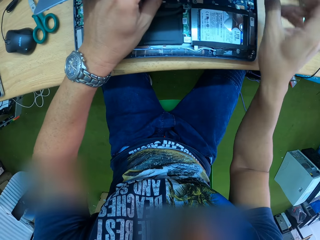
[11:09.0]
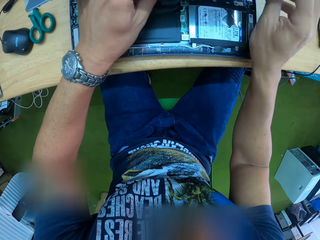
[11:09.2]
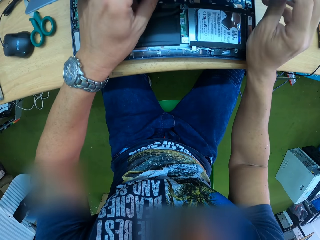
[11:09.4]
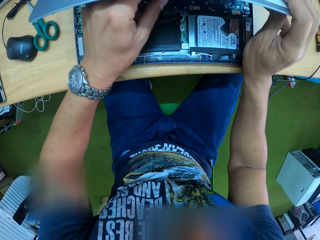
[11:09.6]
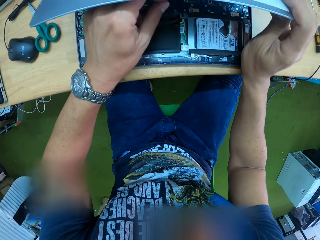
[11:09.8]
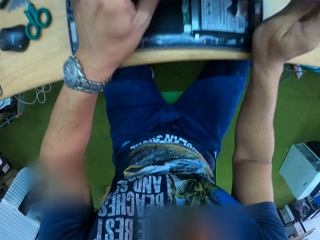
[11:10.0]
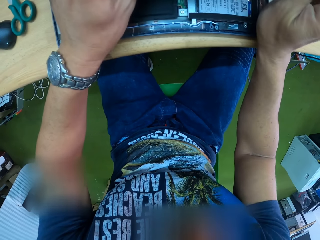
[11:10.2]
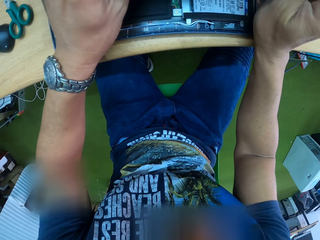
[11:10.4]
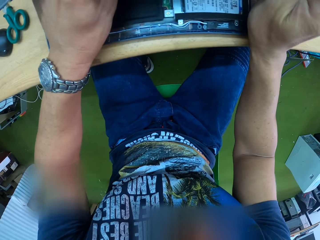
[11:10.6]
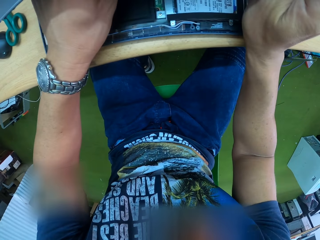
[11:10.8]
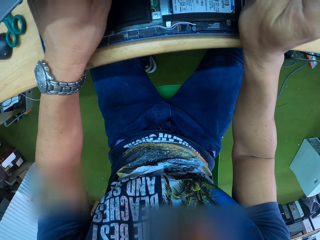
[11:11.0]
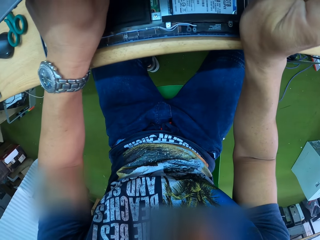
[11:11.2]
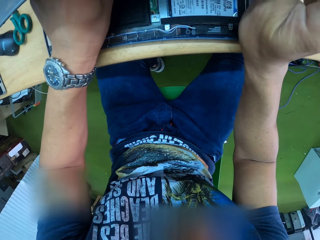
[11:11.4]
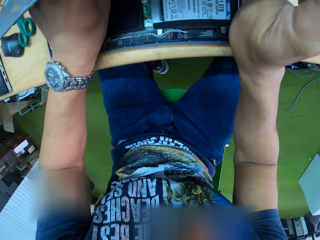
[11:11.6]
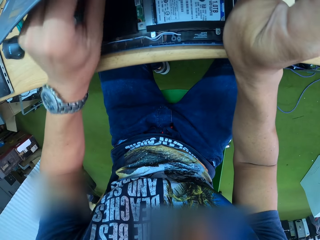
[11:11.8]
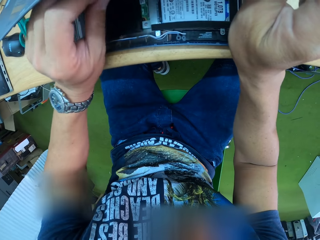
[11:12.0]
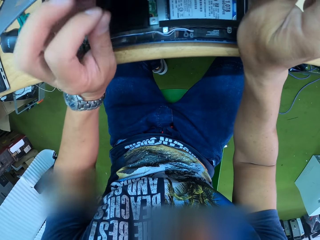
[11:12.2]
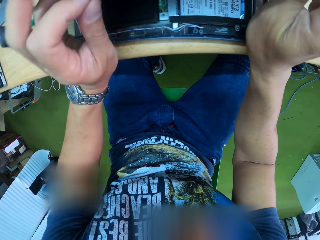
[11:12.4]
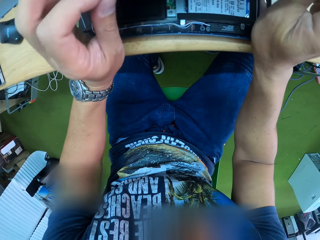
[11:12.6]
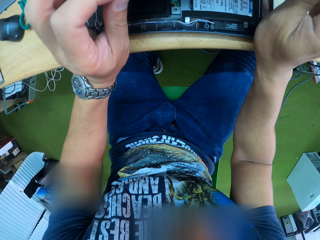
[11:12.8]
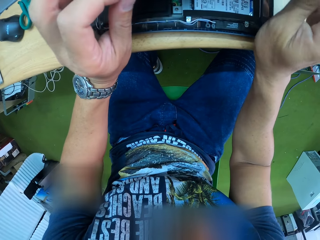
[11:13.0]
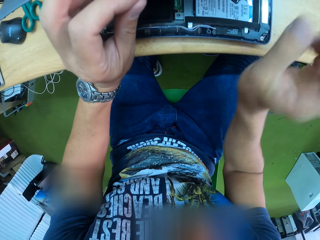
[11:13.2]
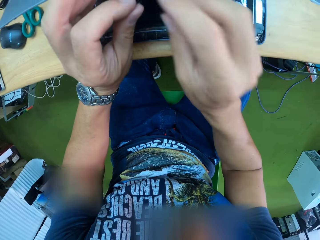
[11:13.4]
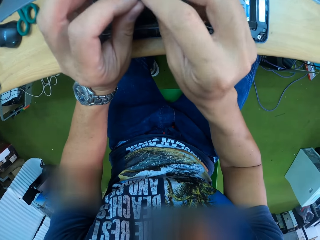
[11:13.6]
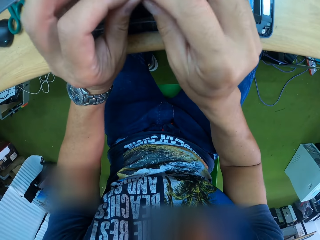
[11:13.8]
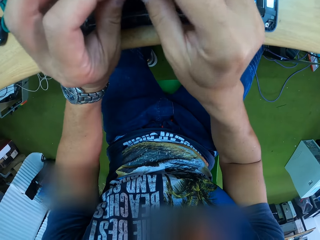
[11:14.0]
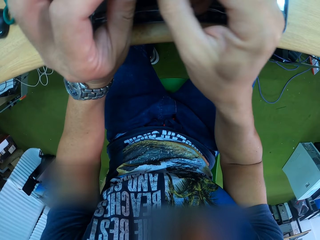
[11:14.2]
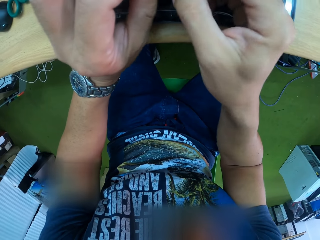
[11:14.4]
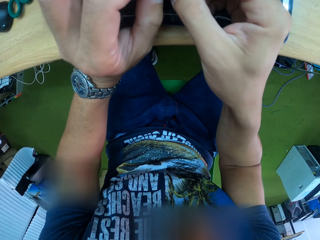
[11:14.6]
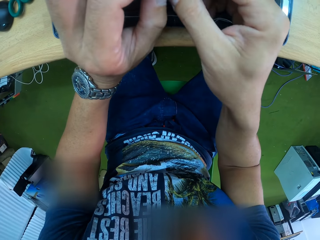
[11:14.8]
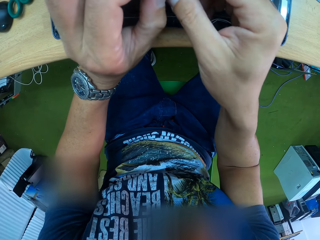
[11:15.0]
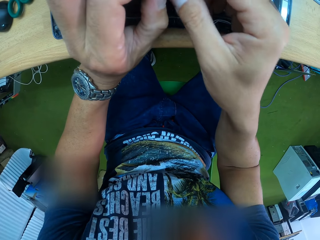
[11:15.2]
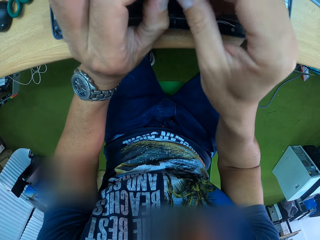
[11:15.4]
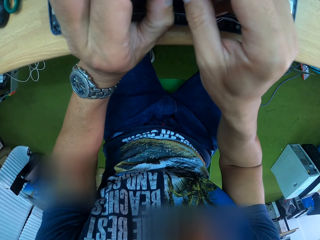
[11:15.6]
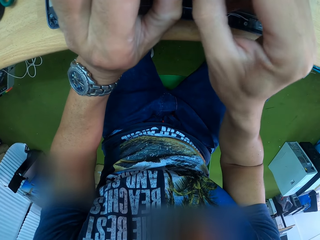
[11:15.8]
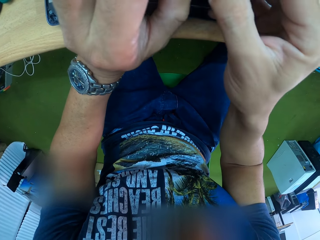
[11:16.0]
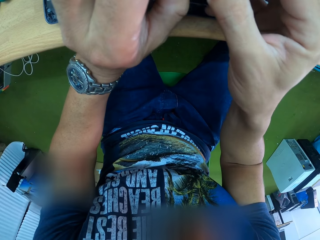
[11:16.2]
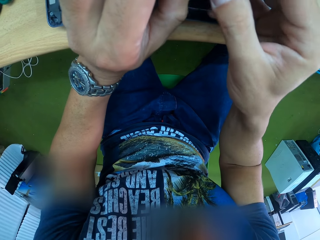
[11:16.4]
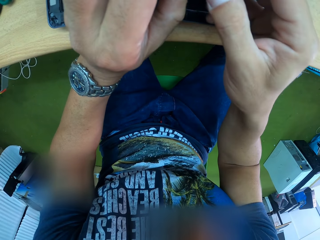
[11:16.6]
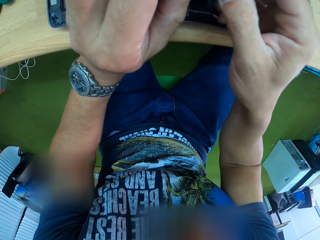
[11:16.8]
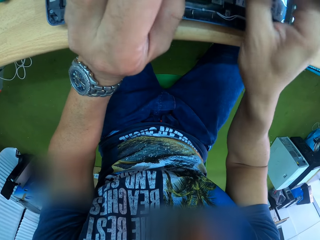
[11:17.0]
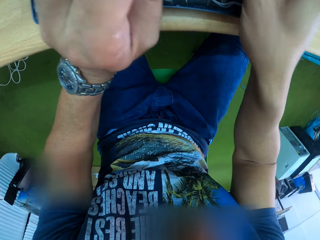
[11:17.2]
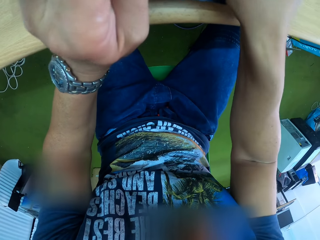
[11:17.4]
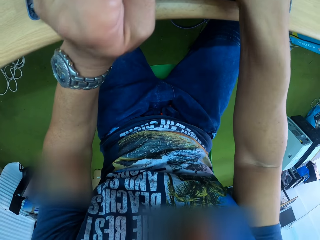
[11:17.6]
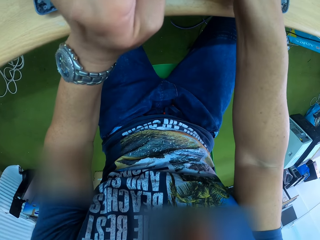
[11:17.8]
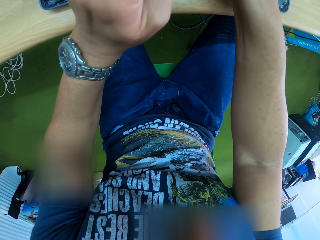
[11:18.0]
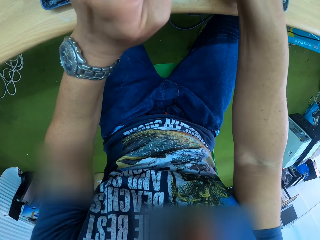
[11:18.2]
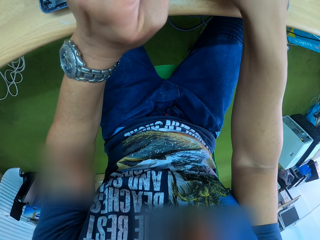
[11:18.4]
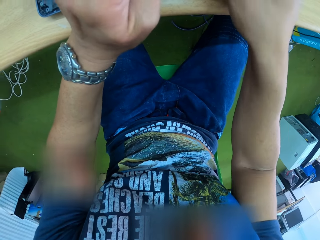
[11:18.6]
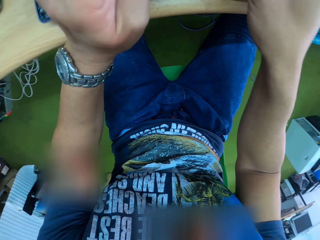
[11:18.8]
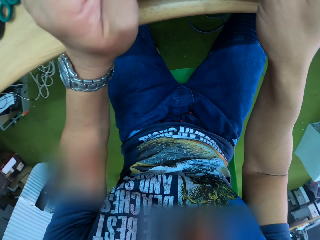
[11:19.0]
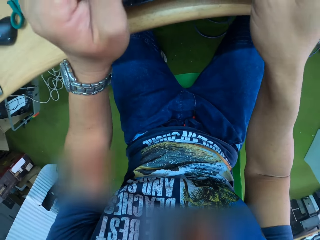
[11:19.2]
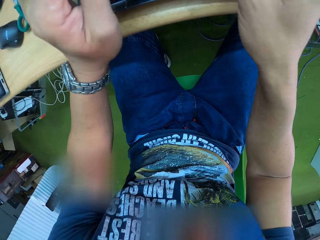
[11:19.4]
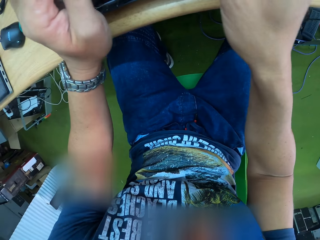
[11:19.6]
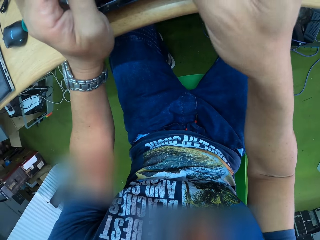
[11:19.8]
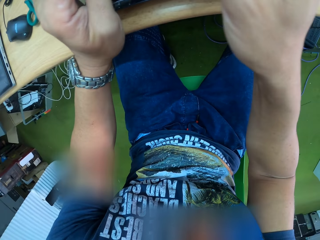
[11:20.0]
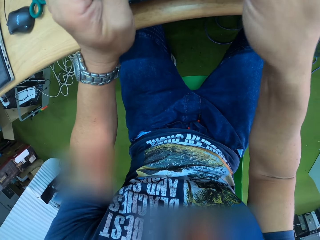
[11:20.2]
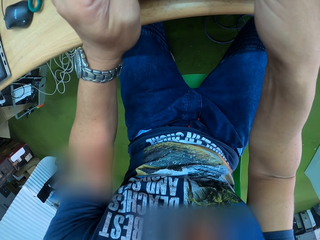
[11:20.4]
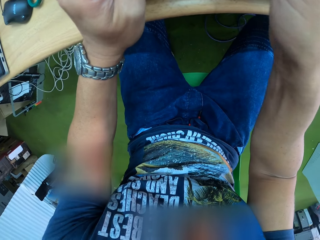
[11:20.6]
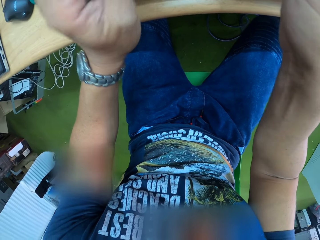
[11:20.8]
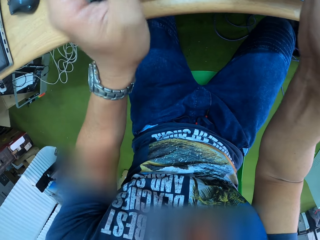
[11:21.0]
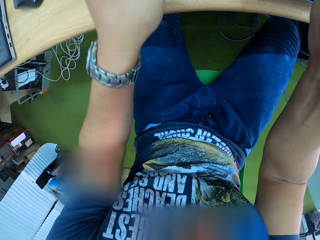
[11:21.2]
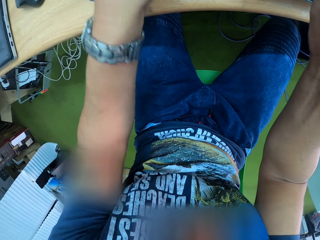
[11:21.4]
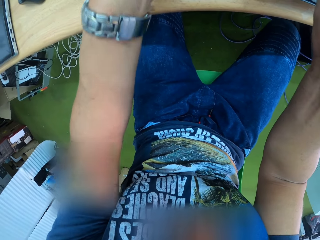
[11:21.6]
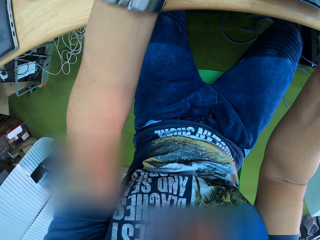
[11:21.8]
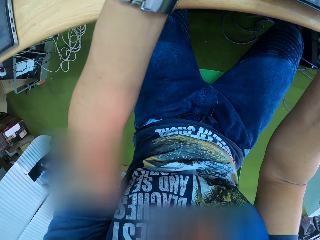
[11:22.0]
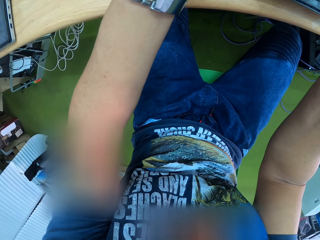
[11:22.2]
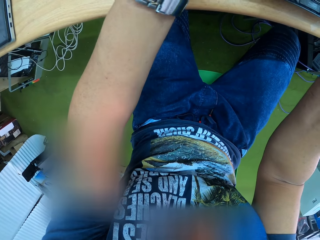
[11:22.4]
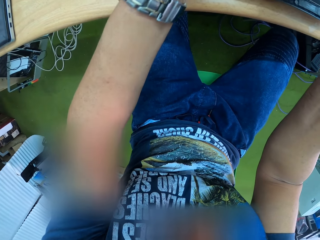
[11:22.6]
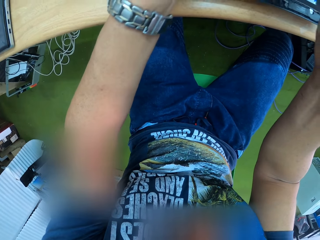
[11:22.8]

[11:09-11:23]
The camera wearer holds the laptop on the table with both hands. He looks under the keyboard. He holds the piece of clamshell plastic with both hands. He touches the laptop motherboard with his right hand.

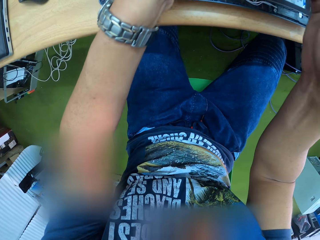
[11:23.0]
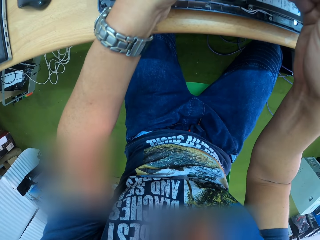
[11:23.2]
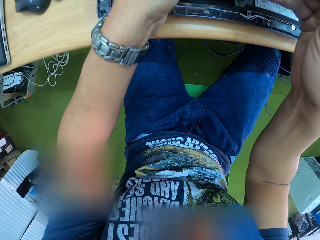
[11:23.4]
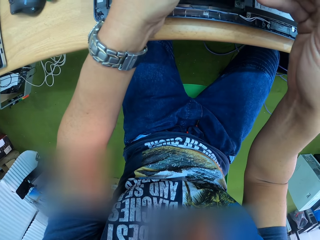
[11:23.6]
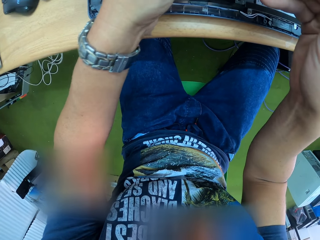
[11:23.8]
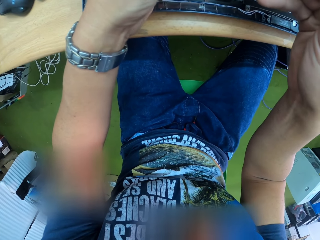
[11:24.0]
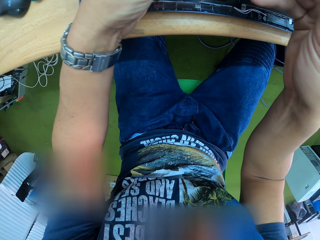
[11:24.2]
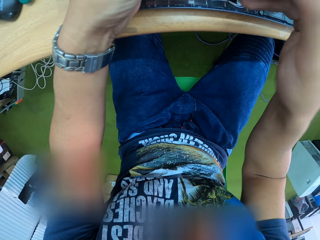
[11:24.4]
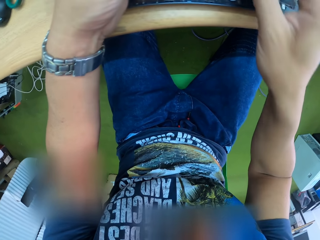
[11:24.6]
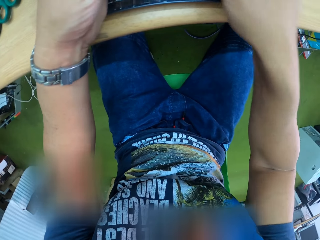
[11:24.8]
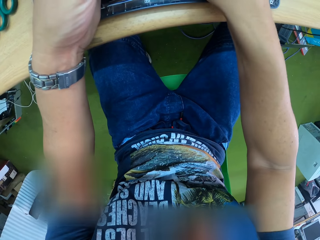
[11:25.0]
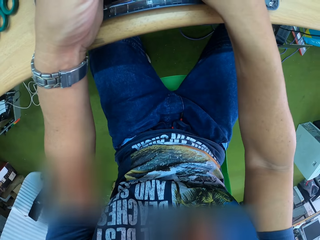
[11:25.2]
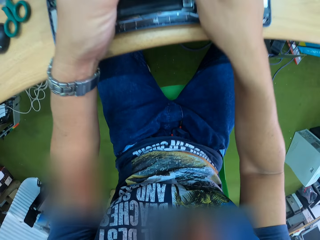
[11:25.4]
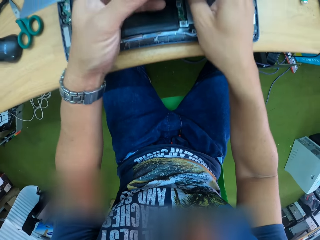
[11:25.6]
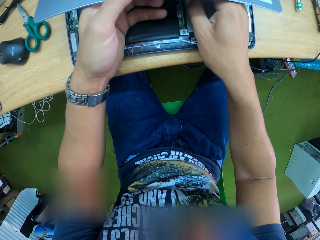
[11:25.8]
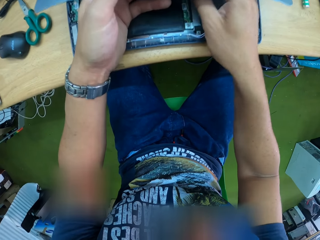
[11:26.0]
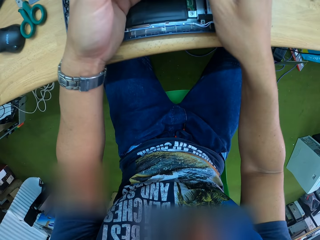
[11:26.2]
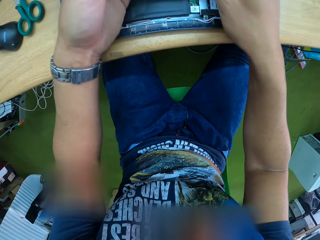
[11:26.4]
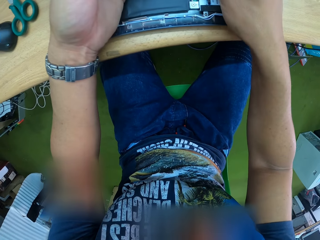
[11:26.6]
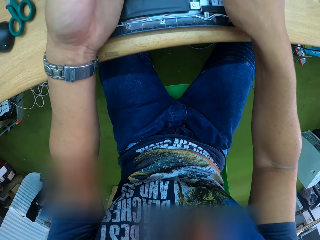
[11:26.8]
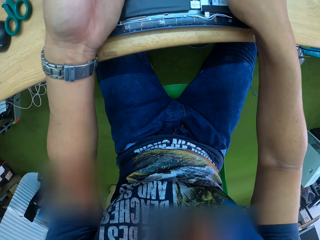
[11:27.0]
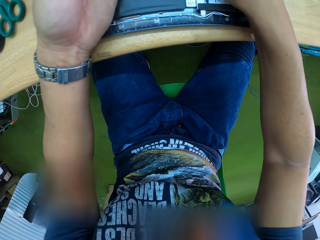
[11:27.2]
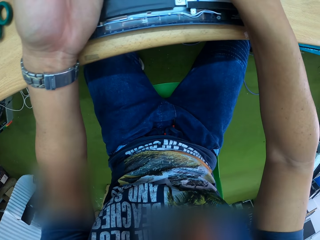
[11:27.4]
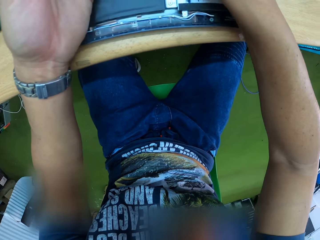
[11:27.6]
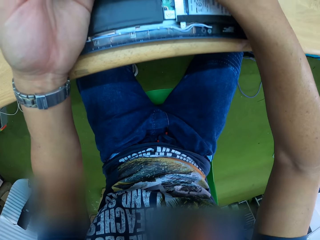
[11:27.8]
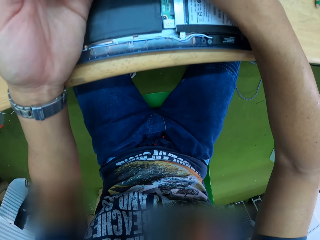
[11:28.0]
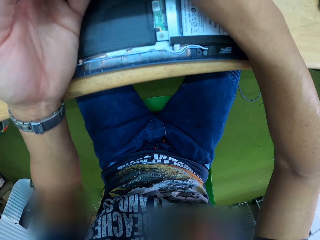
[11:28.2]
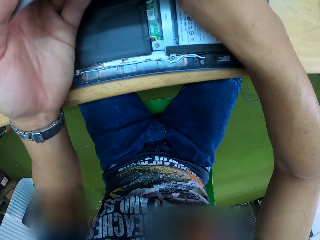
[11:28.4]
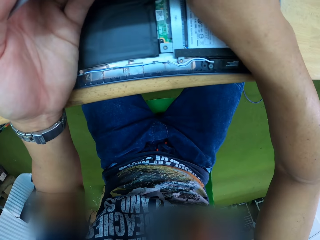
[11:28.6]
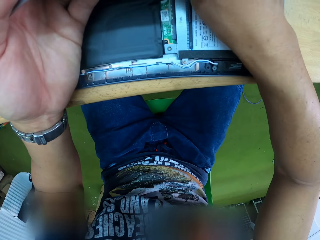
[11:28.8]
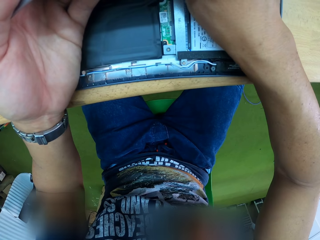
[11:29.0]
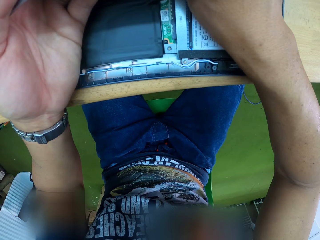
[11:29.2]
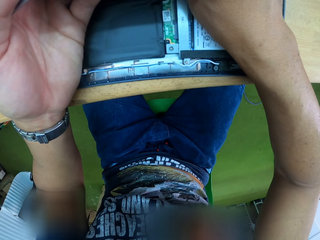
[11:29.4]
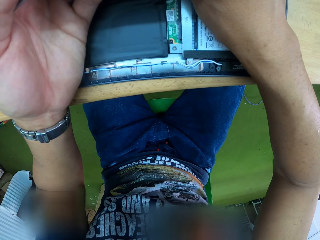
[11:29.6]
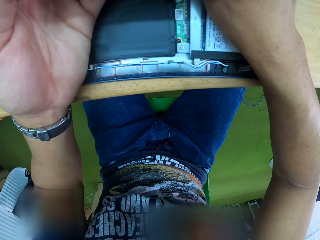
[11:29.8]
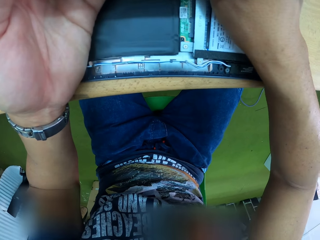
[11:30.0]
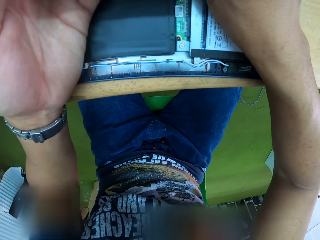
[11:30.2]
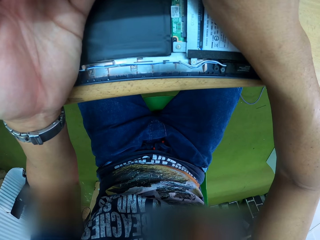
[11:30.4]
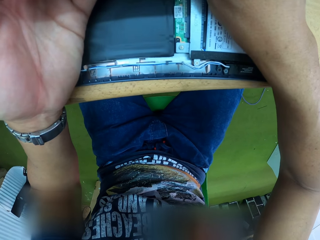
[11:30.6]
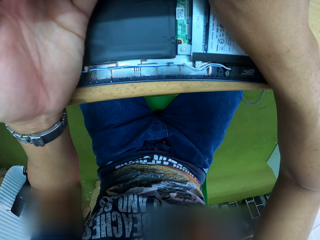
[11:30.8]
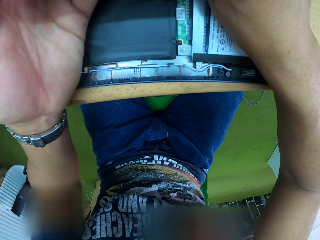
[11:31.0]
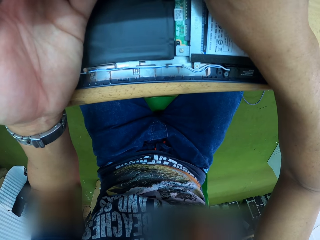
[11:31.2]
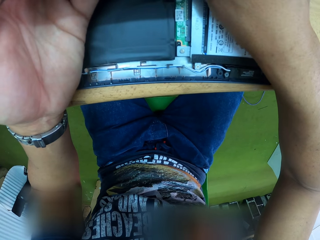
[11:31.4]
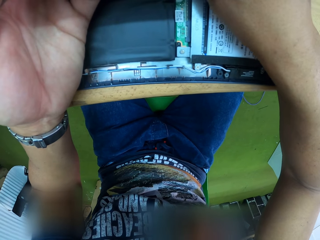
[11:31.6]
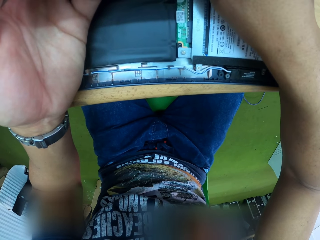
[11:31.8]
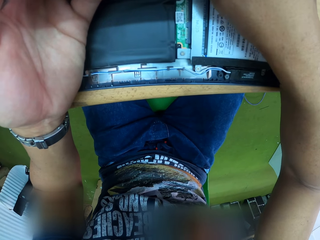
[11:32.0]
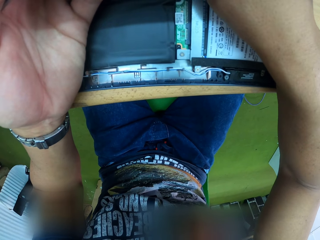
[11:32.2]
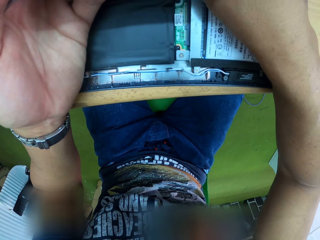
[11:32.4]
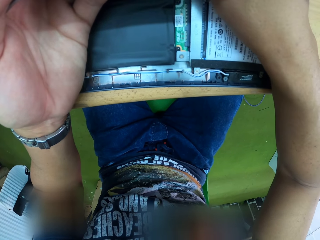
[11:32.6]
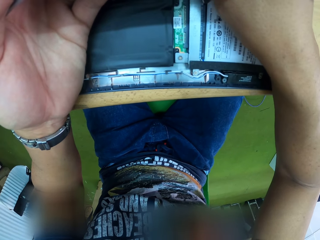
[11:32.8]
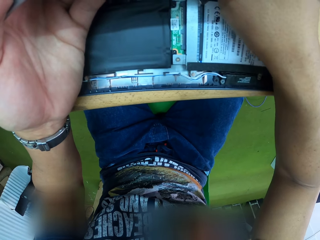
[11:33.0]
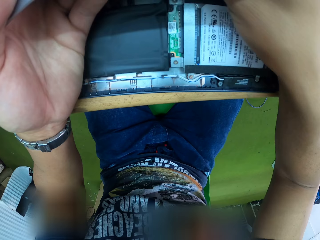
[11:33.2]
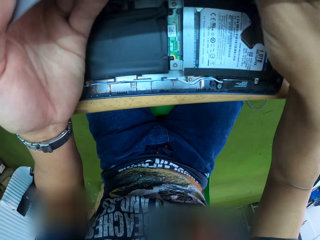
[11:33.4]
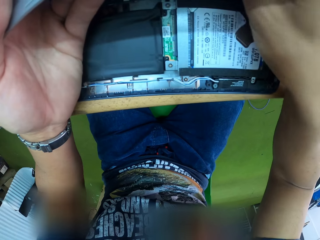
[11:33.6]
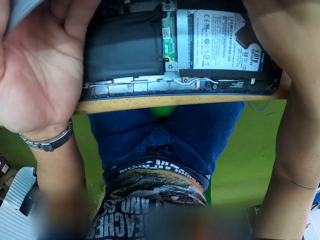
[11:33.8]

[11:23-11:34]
The camera wearer holds the laptop keyboard with his left hand.
